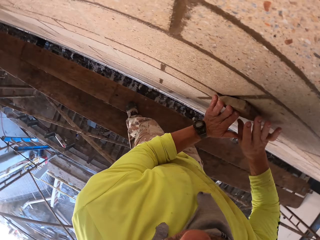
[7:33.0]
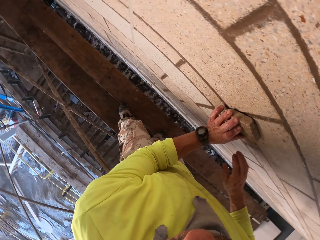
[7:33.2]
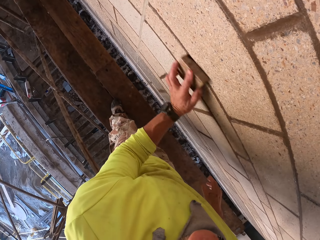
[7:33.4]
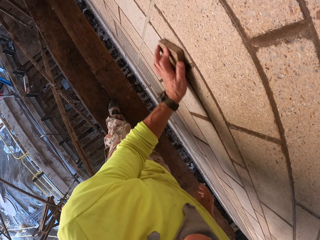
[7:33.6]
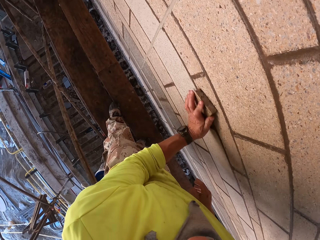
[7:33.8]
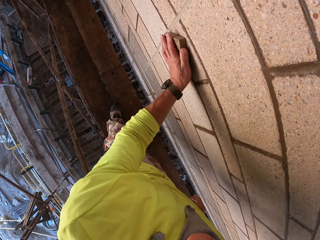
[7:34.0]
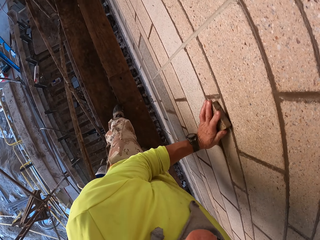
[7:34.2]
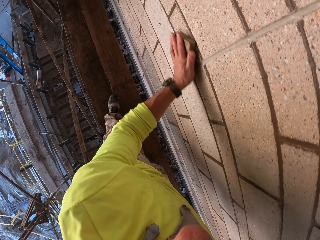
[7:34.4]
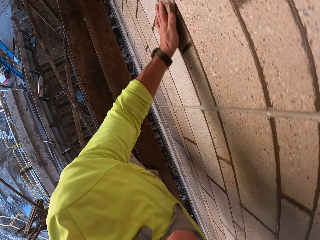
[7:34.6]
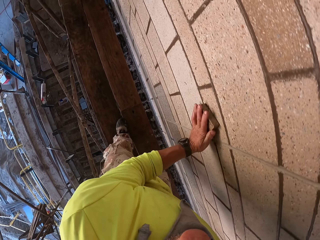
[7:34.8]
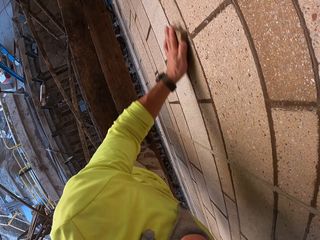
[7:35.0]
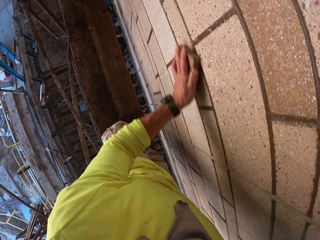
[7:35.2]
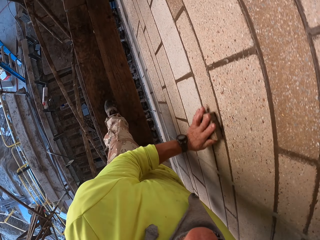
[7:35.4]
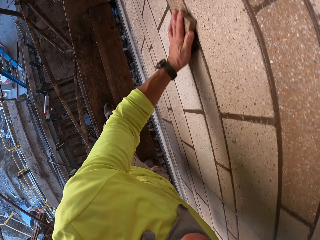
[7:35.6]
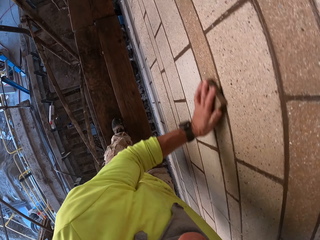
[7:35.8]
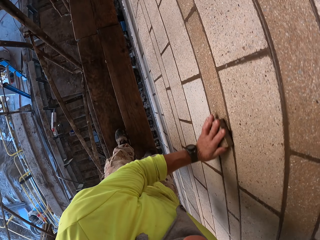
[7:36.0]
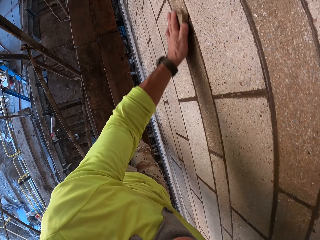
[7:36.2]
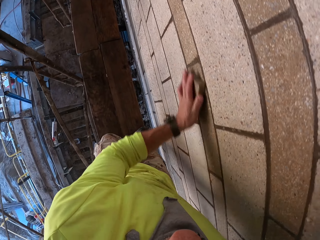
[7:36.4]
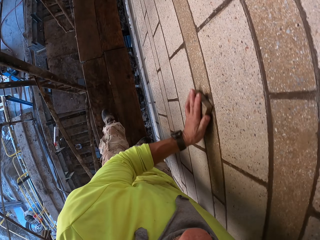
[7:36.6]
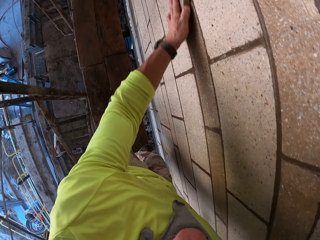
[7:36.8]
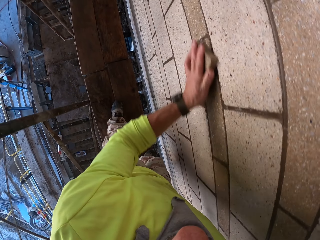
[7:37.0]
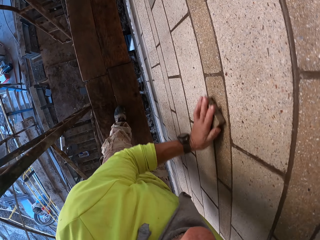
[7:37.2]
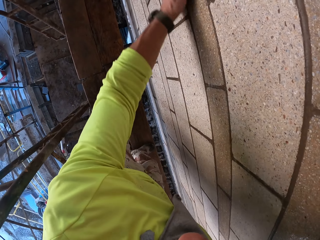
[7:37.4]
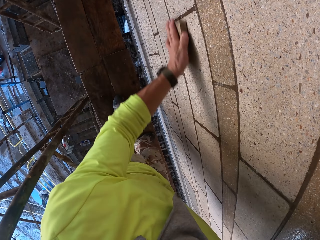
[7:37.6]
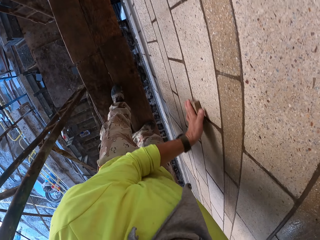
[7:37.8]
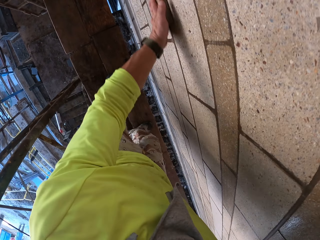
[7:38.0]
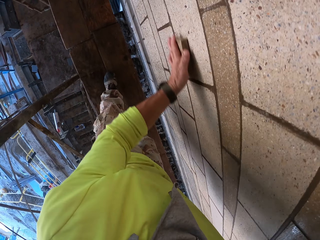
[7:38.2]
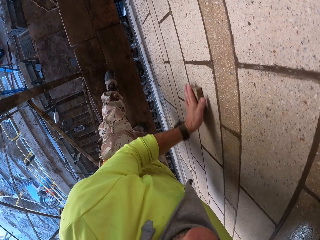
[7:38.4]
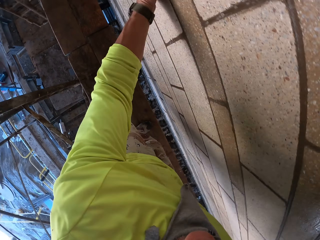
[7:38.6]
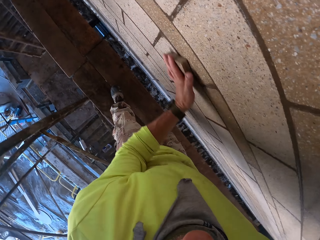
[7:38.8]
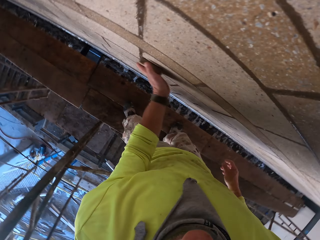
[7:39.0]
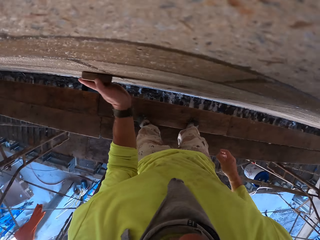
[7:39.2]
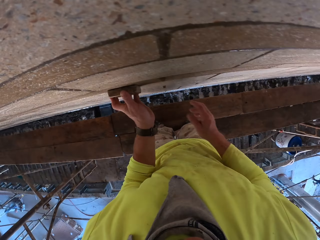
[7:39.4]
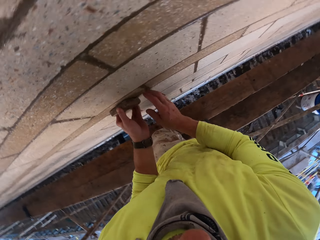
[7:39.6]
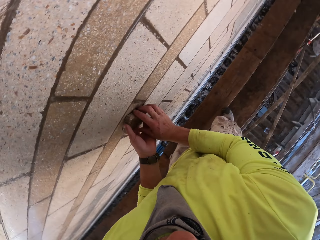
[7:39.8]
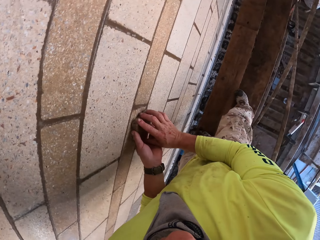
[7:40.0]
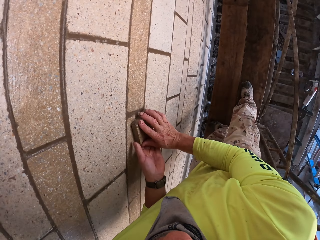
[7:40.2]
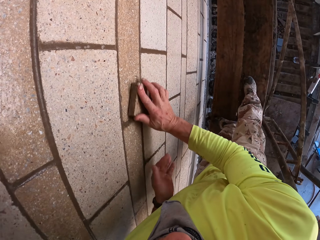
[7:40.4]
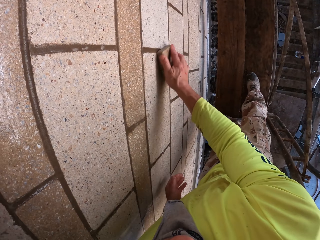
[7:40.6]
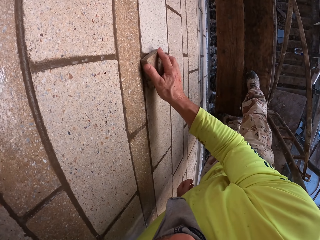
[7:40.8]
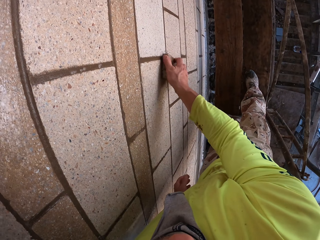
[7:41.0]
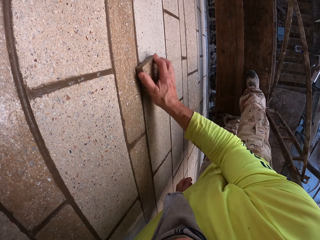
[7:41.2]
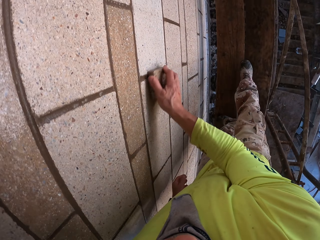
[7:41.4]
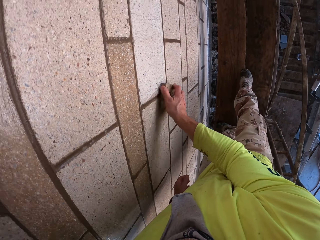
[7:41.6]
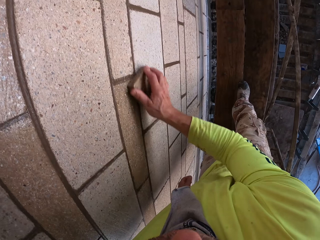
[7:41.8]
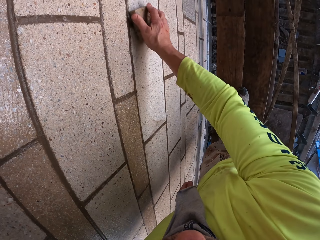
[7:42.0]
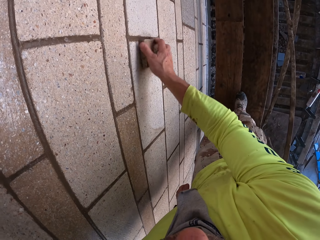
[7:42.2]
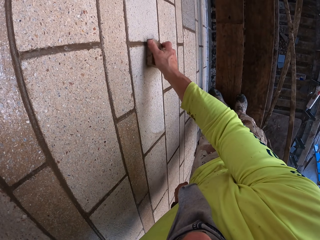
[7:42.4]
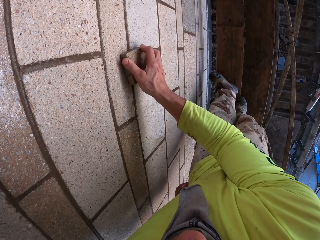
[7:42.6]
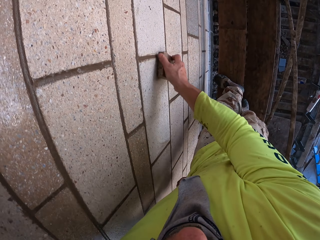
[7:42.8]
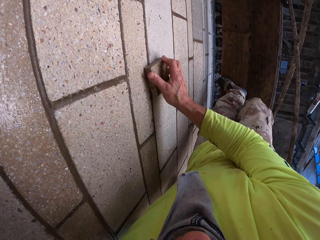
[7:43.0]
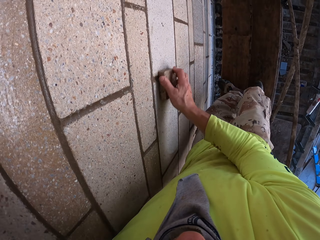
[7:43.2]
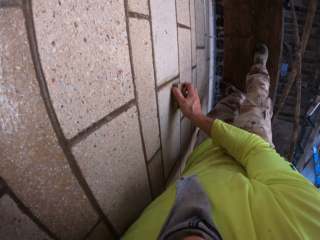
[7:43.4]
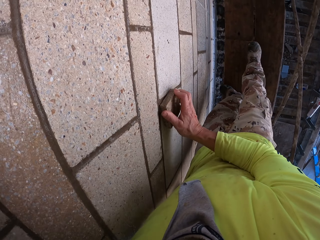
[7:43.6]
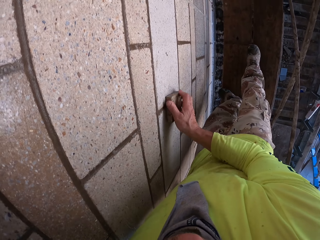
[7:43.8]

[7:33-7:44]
The camera wearer turns to the side. They scrub a wall and hold the scrub sponge. They scrub the wall with the left hand and move. They scrub the wall with the left hand and move again. They turn to the side. They scrub the wall and hold the scrub sponge.

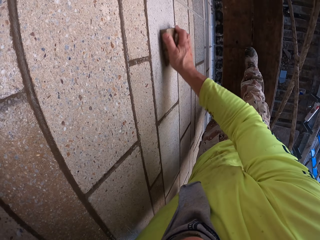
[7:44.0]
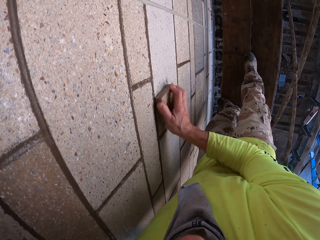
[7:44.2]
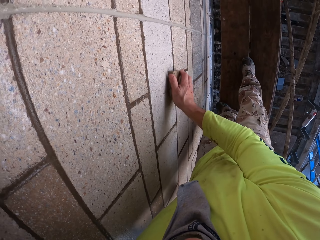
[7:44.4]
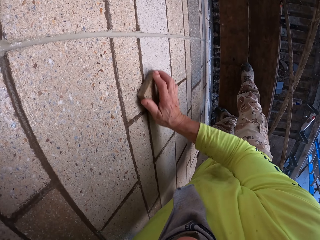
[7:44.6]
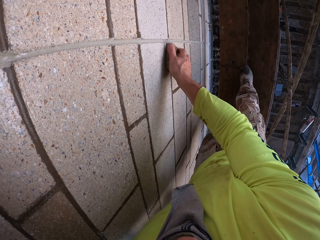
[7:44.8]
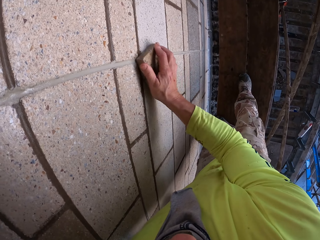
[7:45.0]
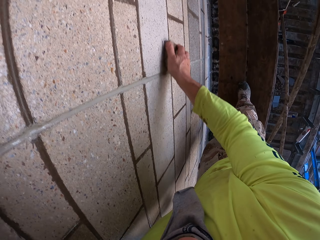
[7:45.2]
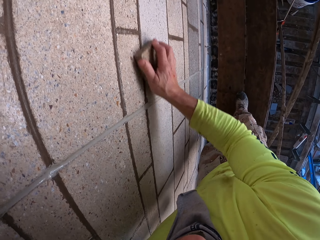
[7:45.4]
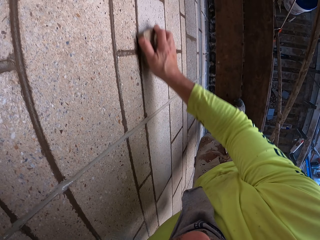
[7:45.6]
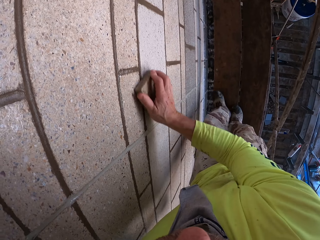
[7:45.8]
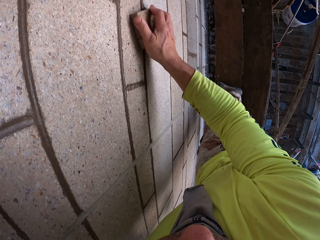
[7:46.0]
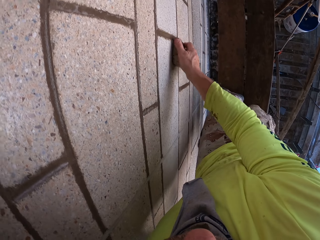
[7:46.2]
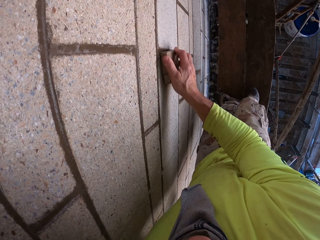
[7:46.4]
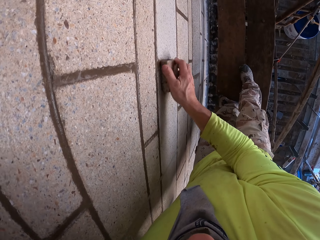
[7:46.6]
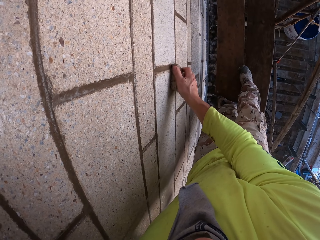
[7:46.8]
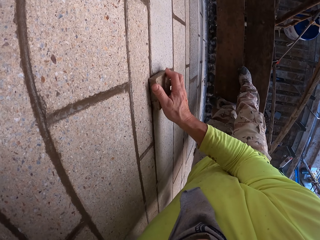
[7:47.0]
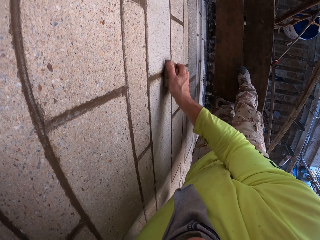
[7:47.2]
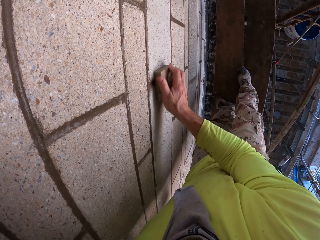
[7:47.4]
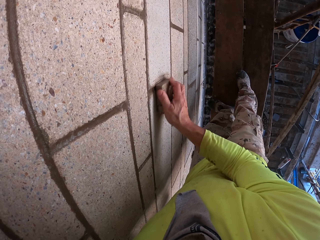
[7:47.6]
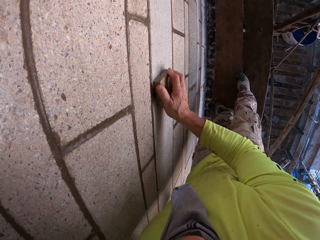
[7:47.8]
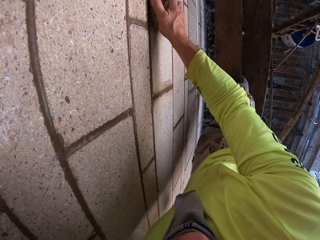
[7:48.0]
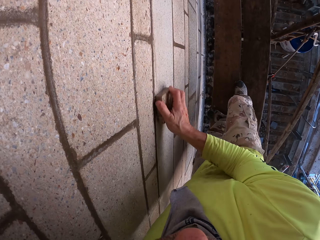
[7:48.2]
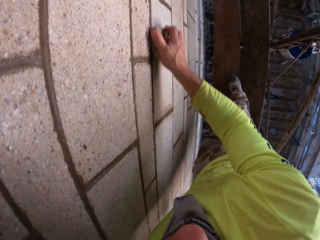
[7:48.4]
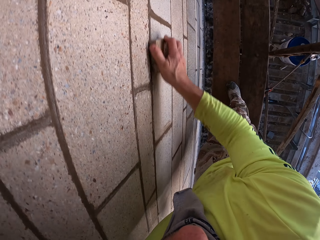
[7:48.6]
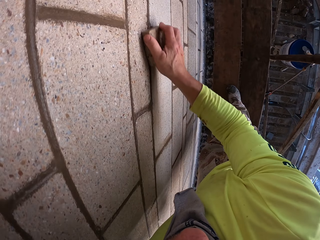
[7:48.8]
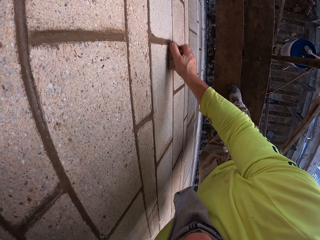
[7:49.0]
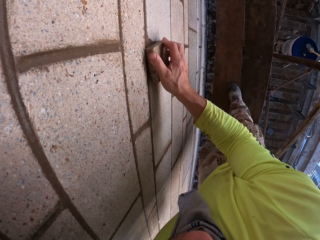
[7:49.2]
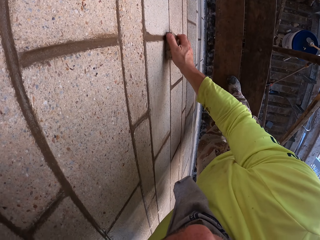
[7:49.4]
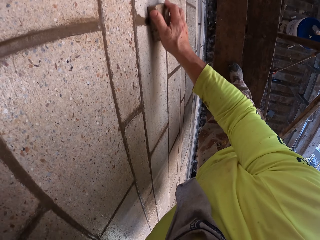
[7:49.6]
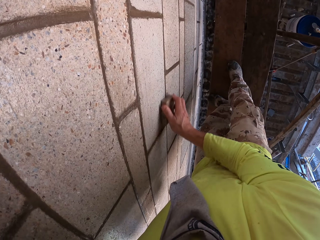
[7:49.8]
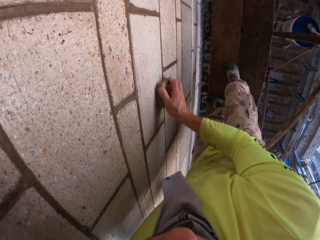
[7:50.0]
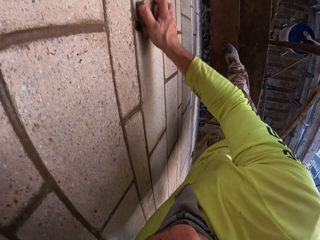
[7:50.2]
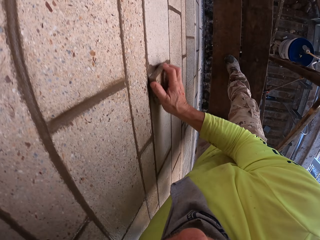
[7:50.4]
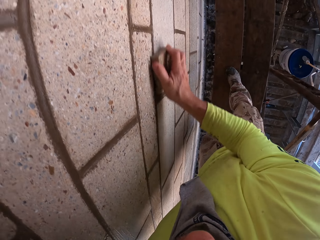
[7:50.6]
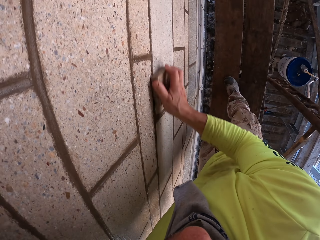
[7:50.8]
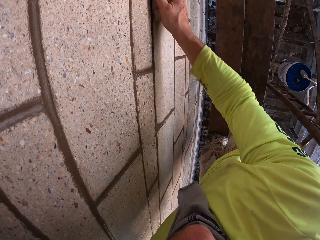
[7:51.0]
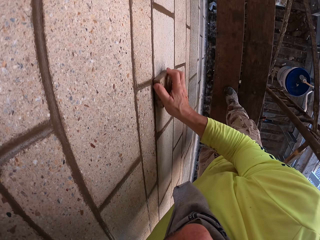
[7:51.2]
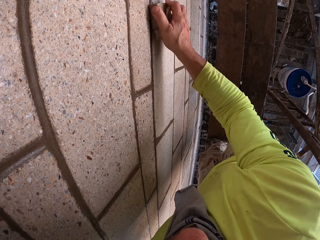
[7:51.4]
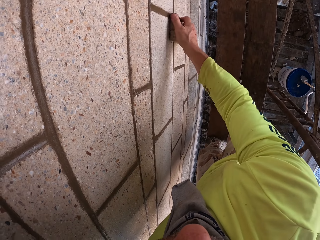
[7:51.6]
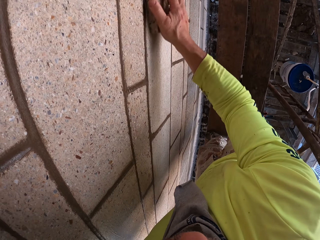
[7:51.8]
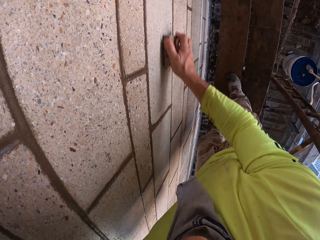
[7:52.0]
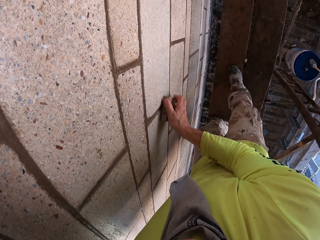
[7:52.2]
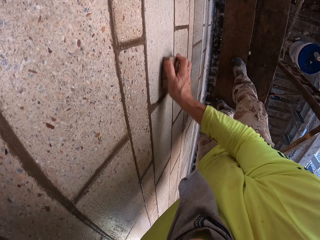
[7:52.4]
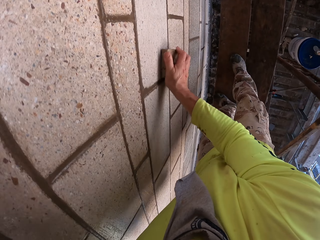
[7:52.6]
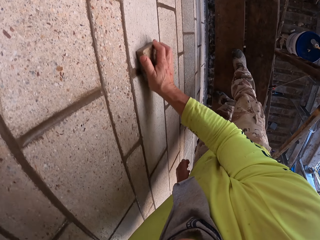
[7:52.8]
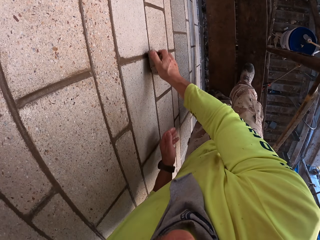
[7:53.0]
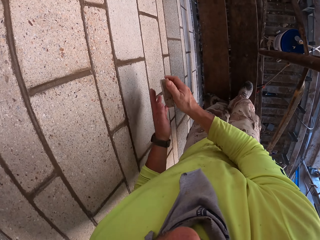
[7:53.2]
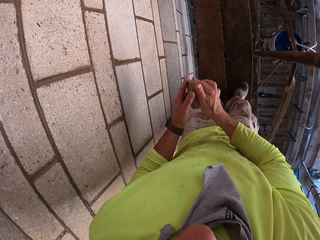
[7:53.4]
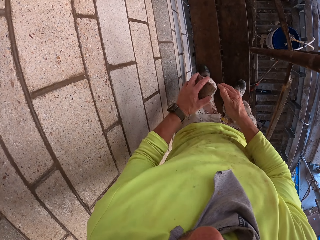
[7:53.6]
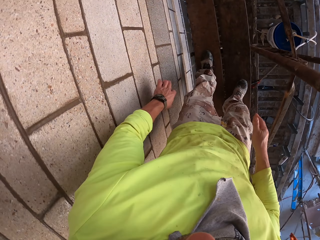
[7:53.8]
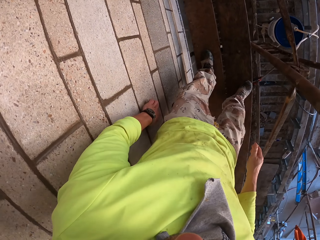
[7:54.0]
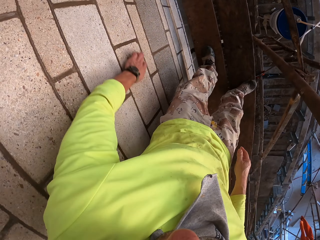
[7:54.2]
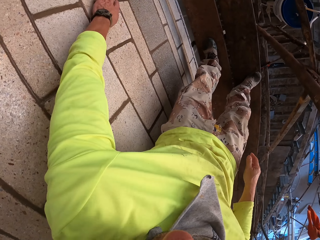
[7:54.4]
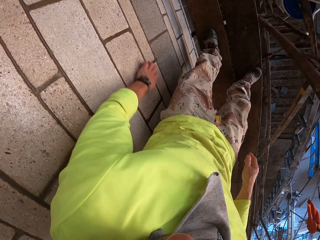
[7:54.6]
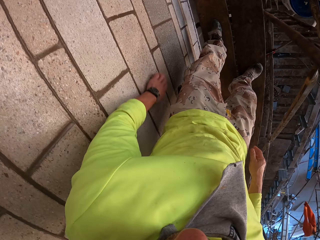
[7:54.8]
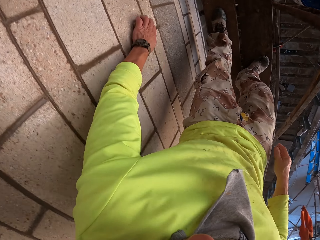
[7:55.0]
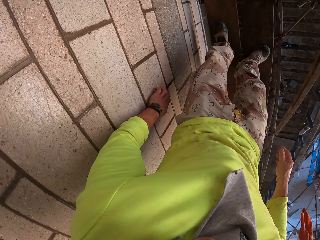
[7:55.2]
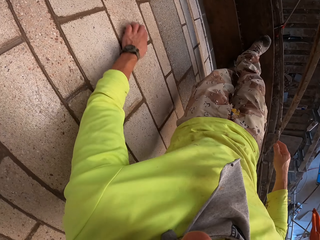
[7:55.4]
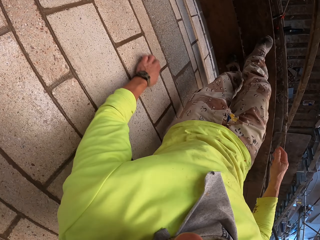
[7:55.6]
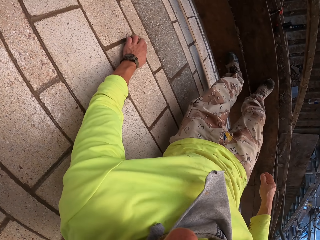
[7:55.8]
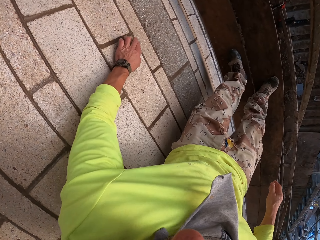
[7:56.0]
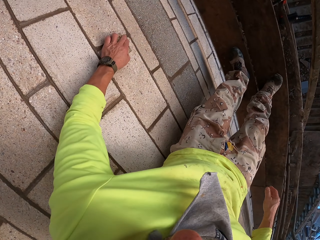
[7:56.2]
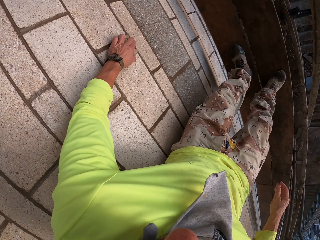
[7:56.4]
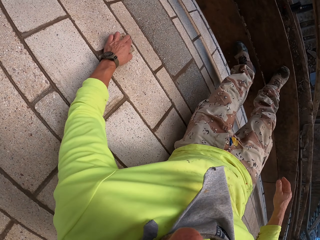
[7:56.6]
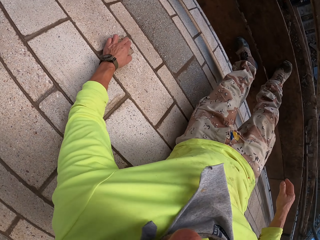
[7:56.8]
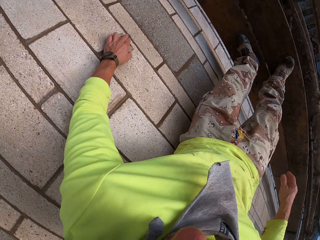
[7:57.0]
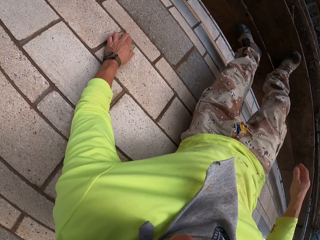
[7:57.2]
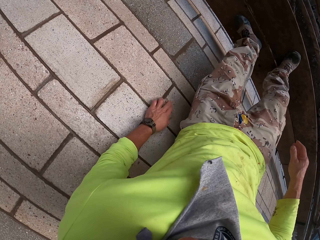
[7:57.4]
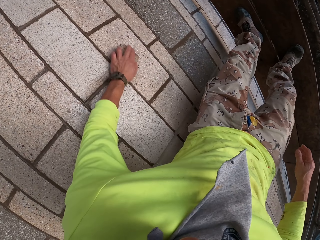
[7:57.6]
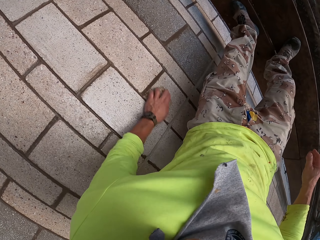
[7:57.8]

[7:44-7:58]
The camera wearer scrubs the wall and moves. They scrub the wall and turn. They move. They scrub the wall.
